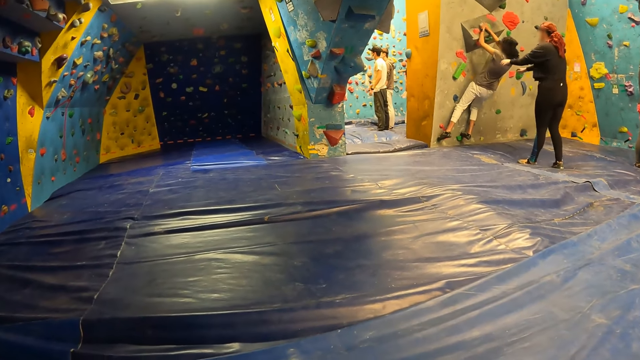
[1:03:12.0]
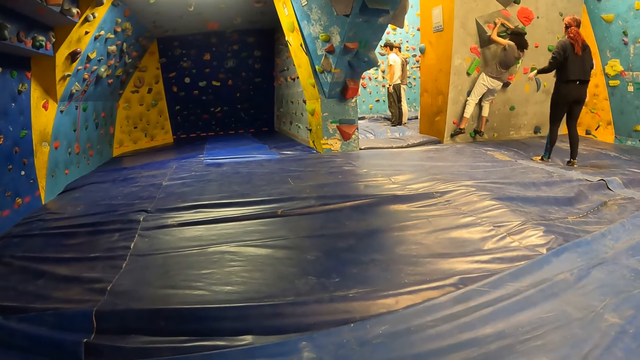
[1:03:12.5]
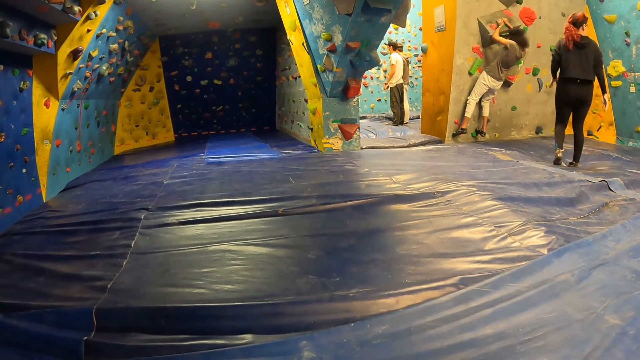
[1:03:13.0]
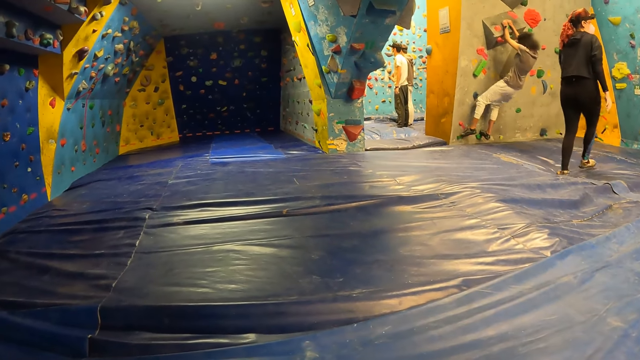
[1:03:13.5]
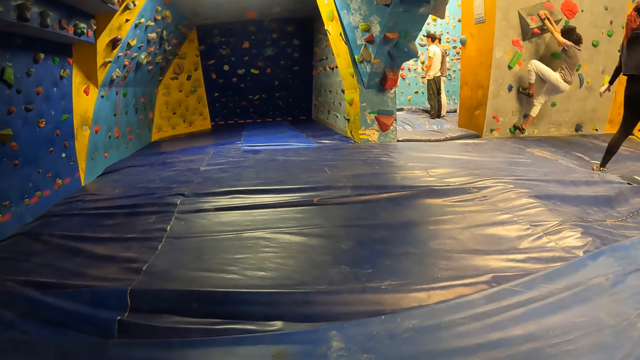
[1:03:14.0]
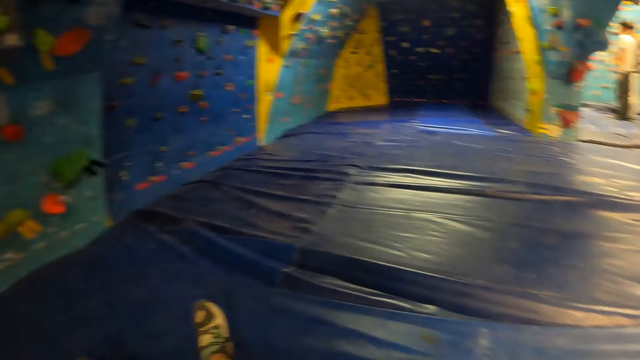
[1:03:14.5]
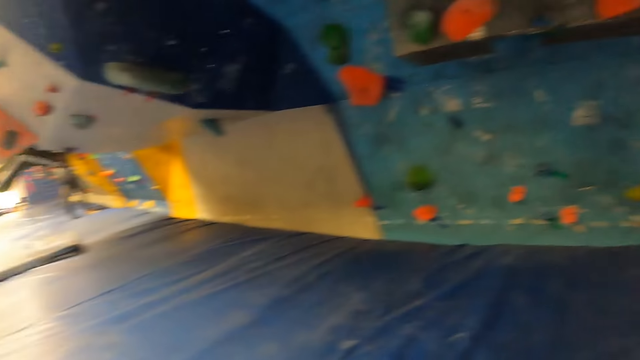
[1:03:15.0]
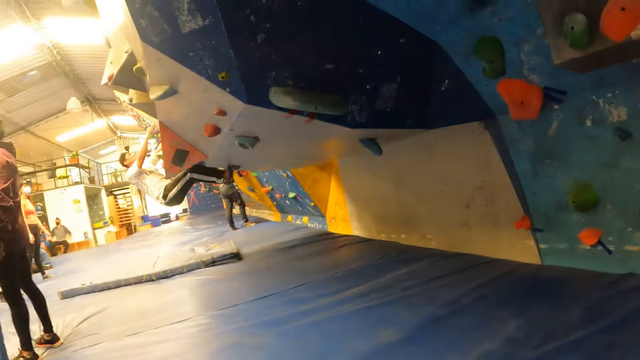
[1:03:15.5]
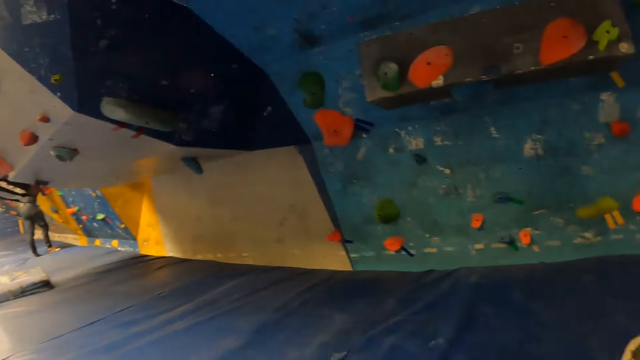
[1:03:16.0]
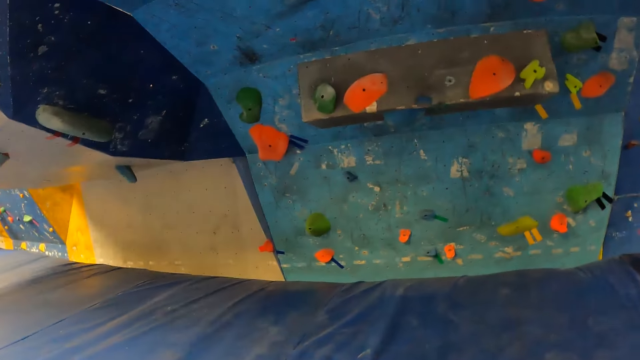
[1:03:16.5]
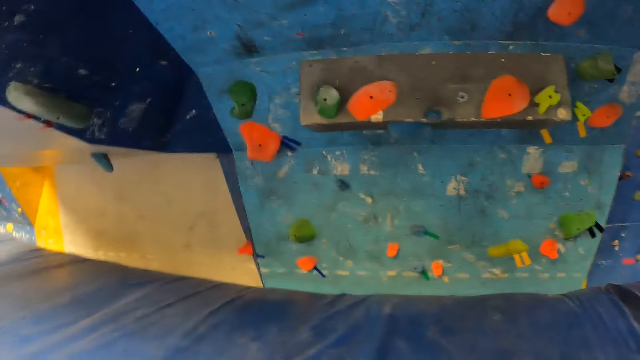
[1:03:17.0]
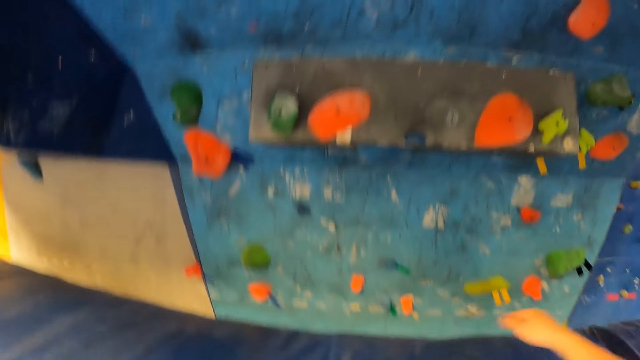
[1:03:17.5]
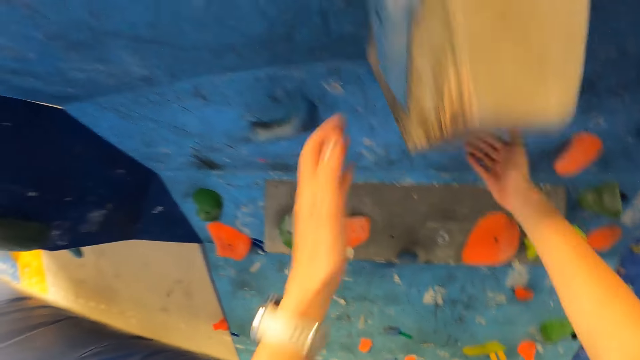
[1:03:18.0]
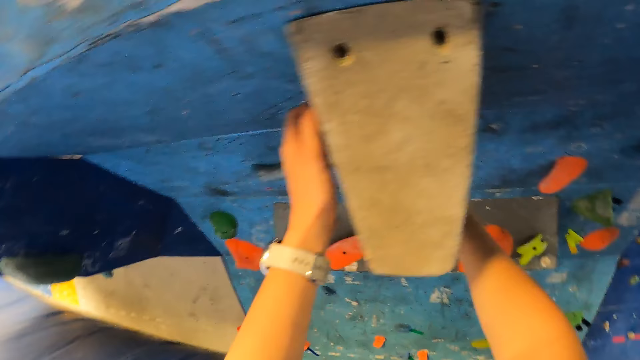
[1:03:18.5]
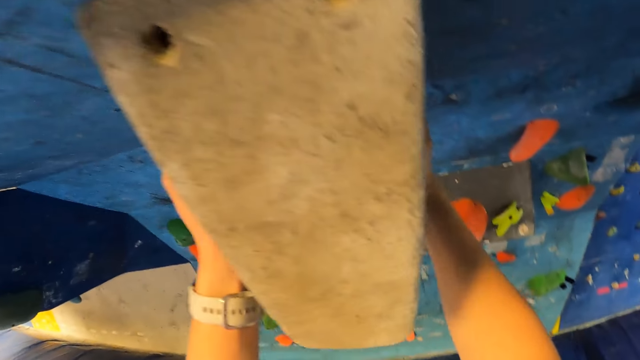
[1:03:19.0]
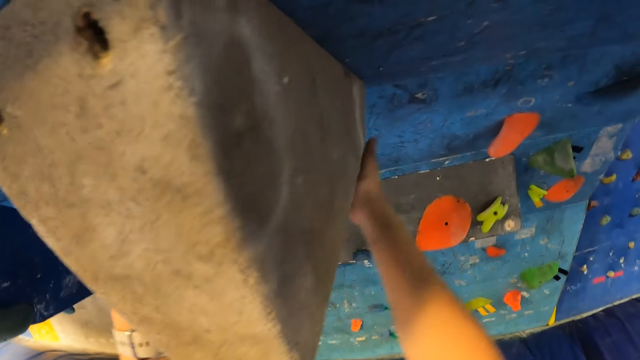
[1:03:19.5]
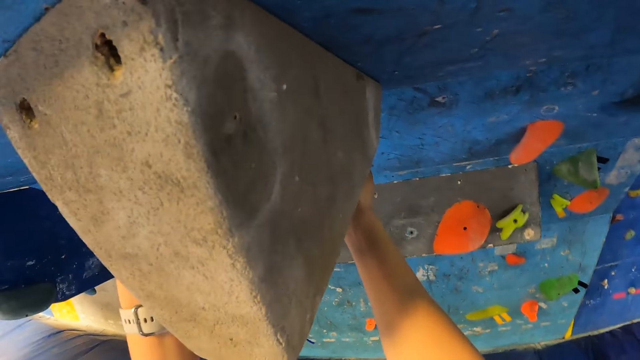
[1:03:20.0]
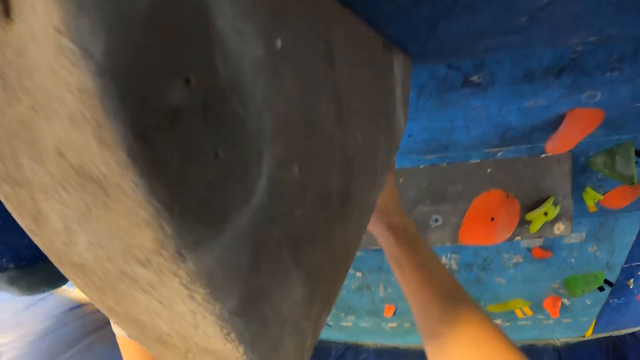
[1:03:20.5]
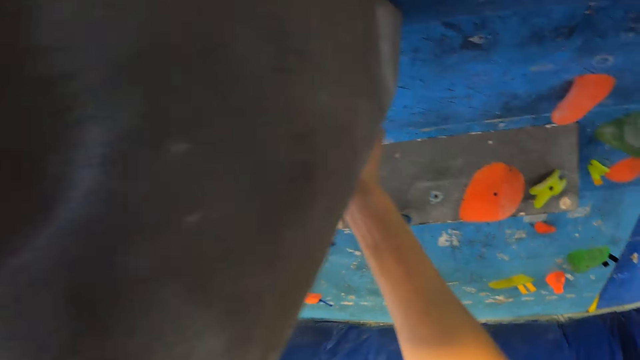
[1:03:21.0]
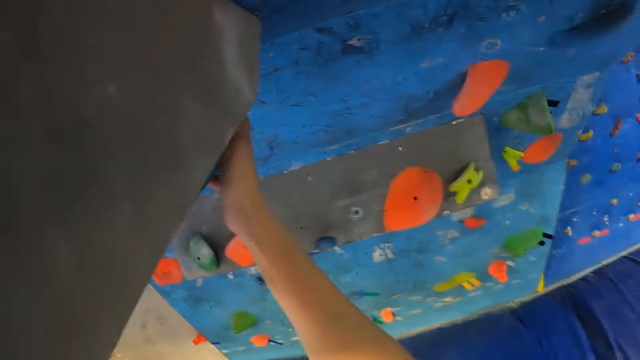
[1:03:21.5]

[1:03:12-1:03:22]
A man climbs the indoor climbing wall with both hands and legs. The camera wearer raises hands. They climb the indoor climbing wall with both hands and legs. They hold the wall.

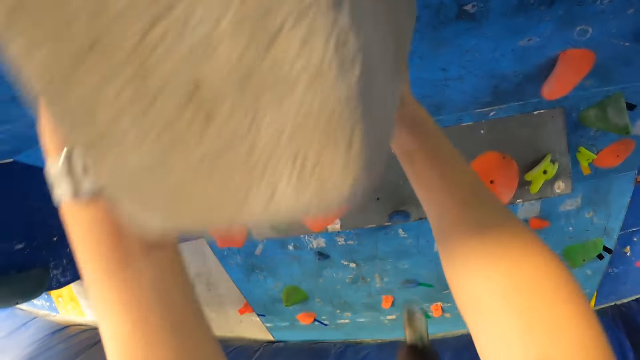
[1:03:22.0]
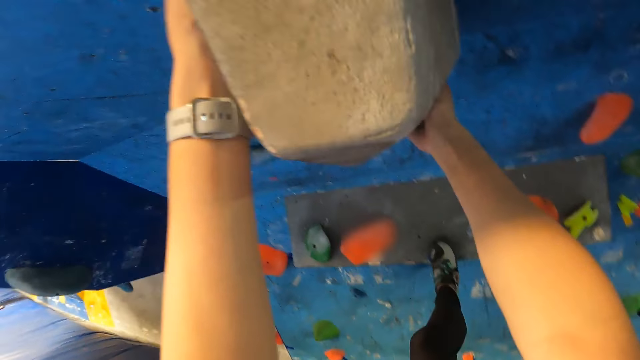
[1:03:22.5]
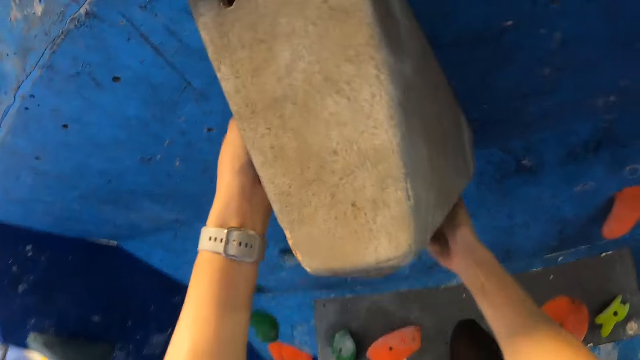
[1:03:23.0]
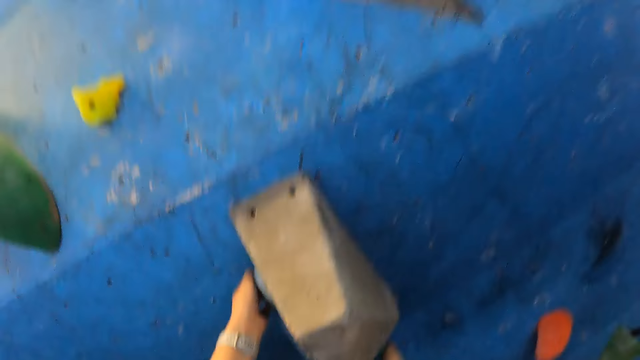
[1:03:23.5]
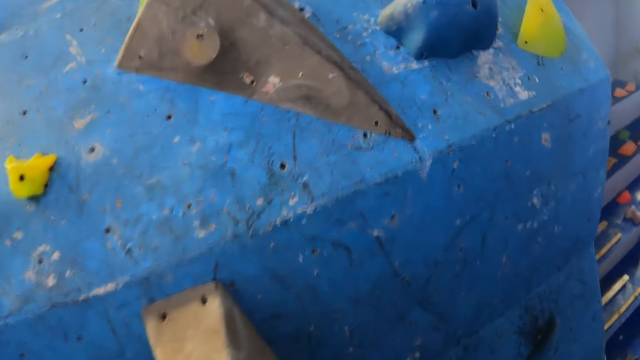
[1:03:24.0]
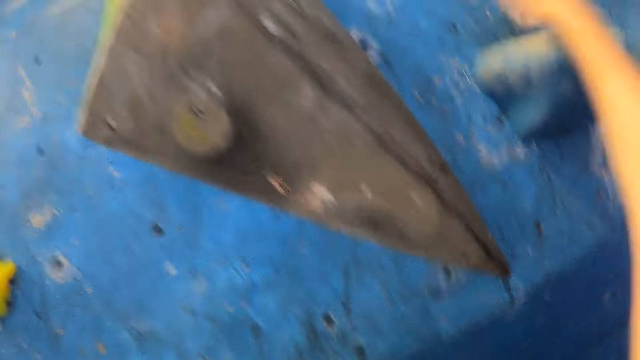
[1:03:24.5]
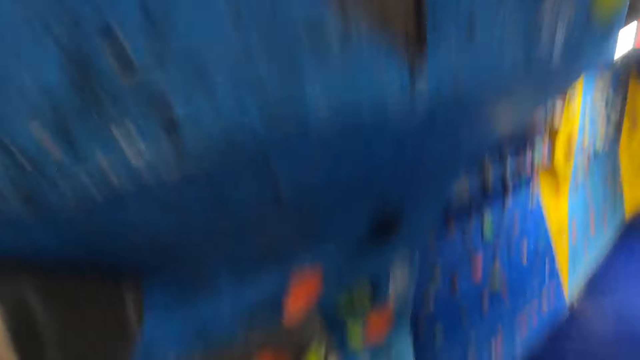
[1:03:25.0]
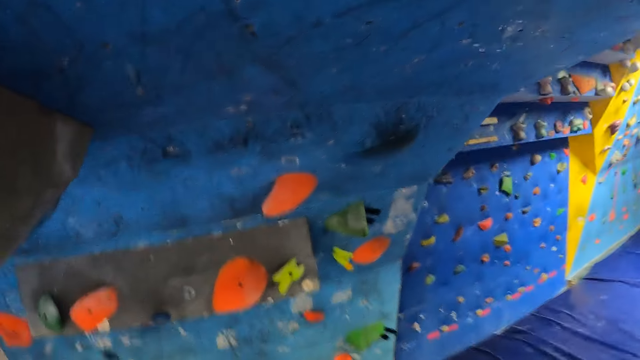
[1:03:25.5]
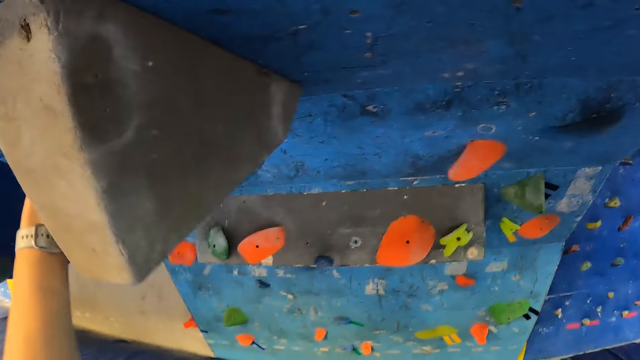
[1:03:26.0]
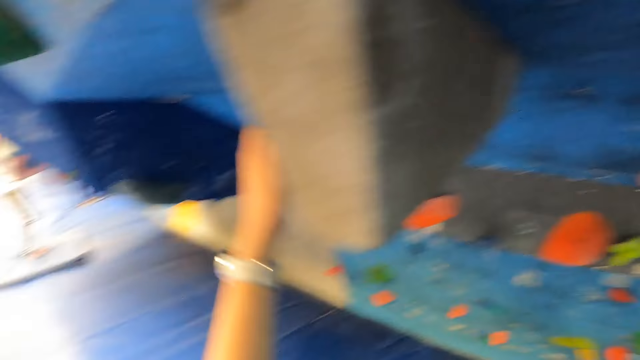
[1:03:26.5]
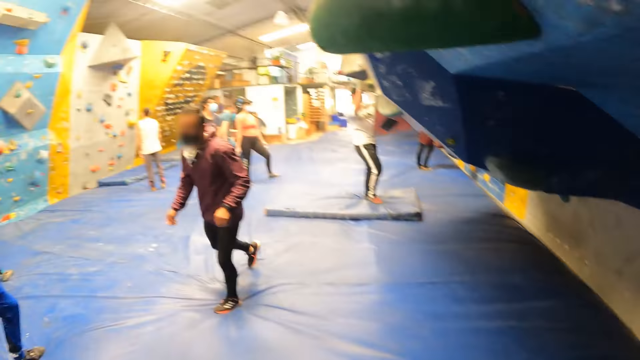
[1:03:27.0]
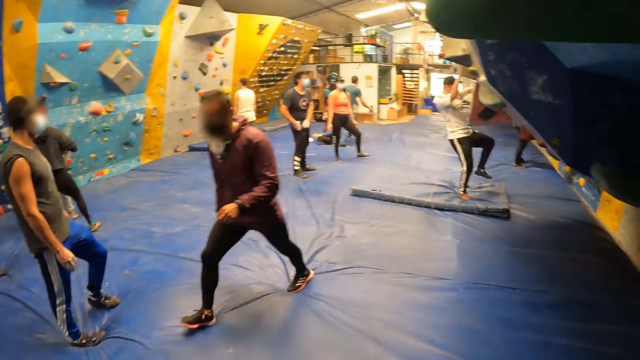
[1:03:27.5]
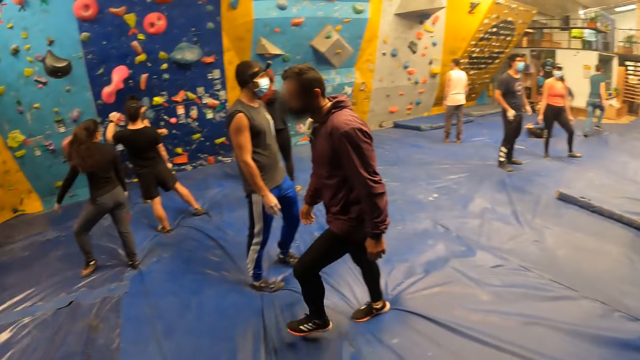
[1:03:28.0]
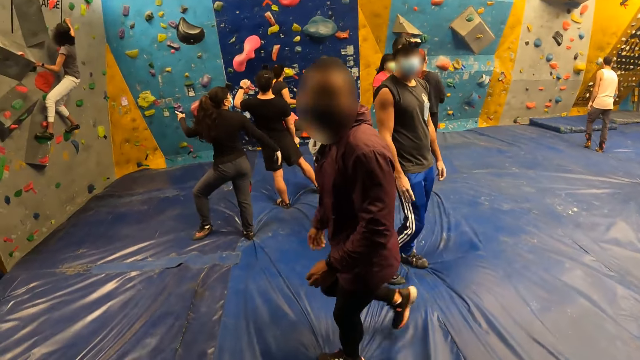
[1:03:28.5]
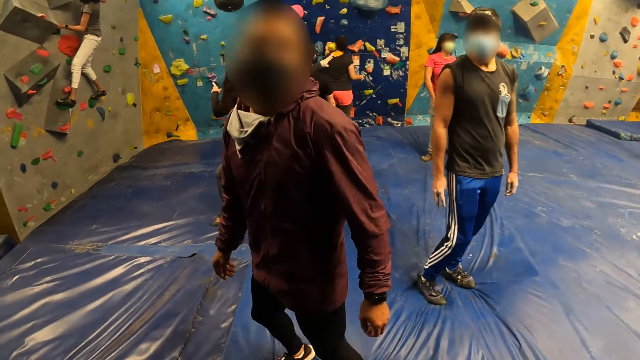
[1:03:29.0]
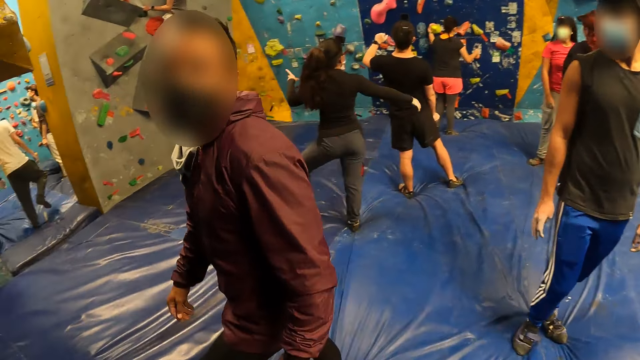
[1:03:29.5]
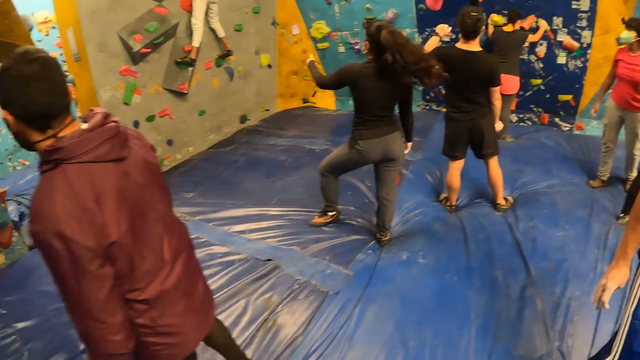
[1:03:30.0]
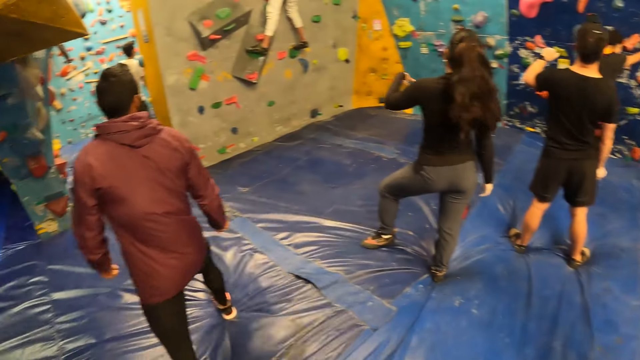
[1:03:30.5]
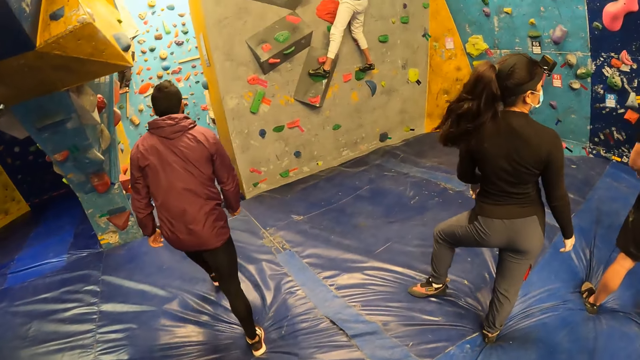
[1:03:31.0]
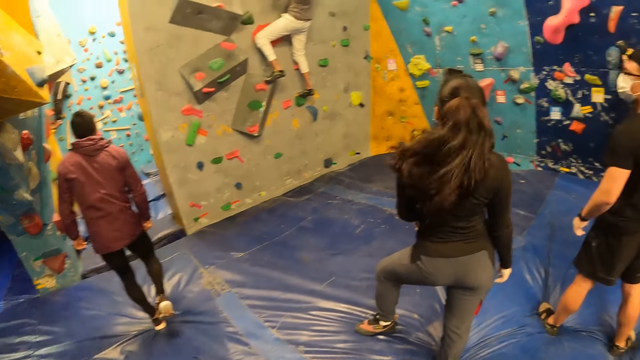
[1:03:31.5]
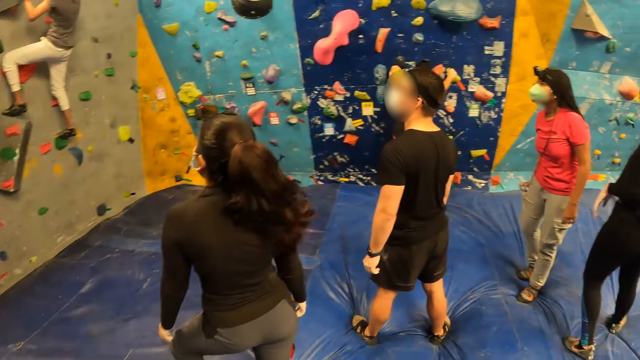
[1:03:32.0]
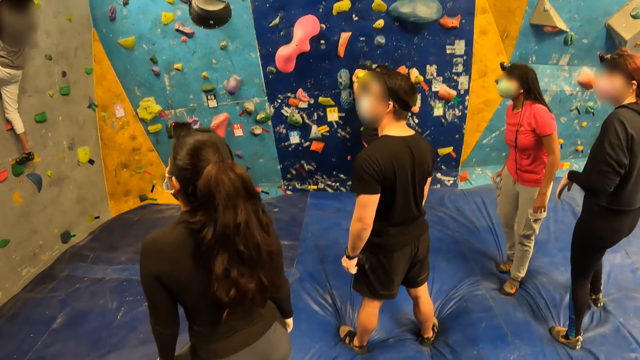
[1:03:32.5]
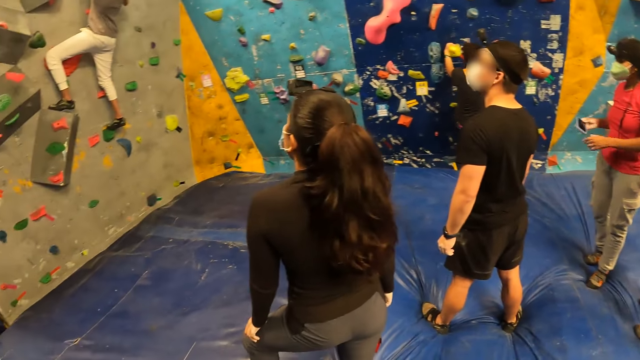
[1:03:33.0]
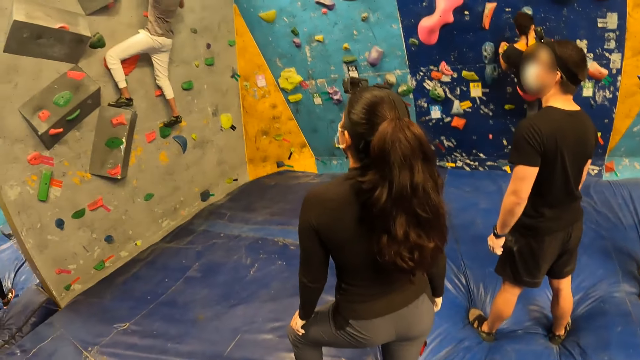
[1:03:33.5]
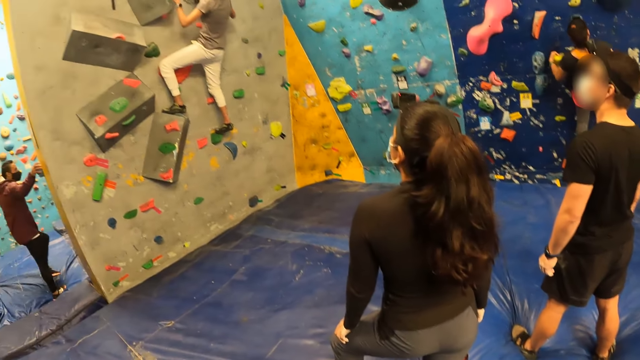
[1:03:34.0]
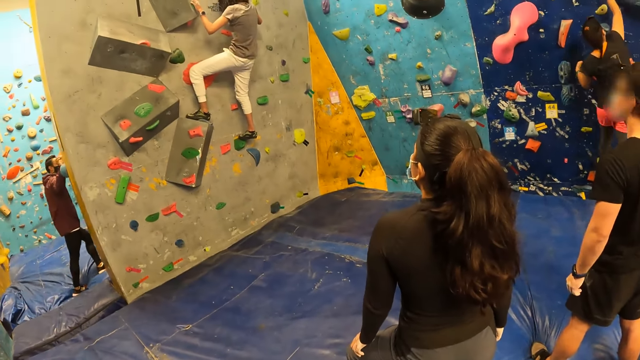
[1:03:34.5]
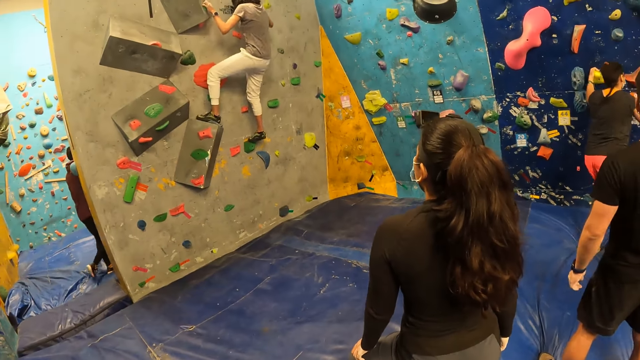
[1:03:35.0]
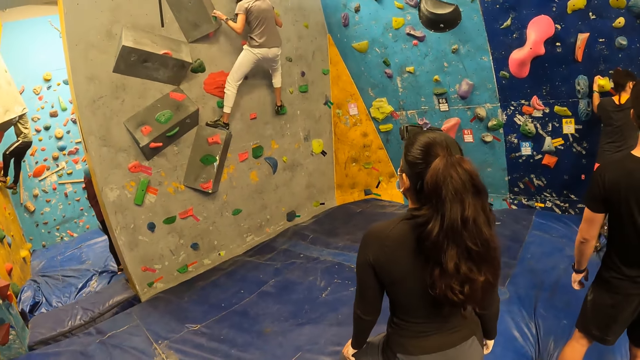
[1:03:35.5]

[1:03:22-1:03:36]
The camera wearer climbs the wall. They fall from the indoor climbing wall. They look around. A man interacts with the camera wearer. A woman climbs the indoor climbing wall with both hands and legs.
